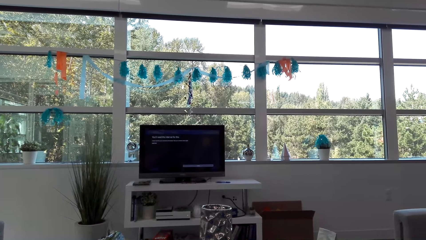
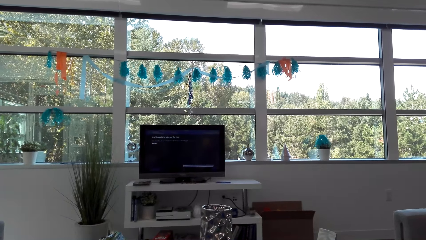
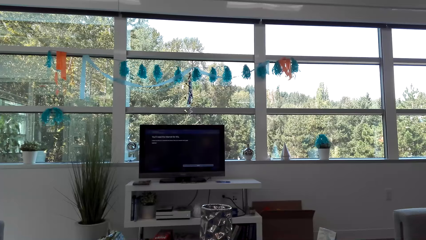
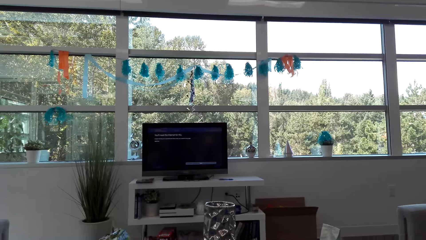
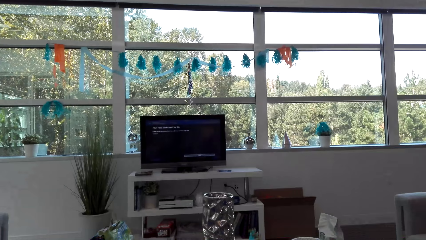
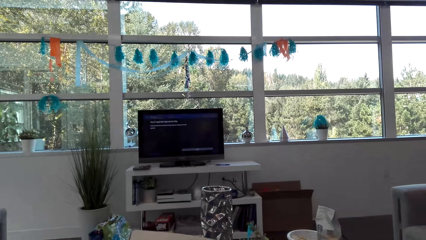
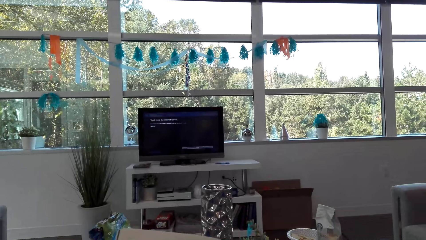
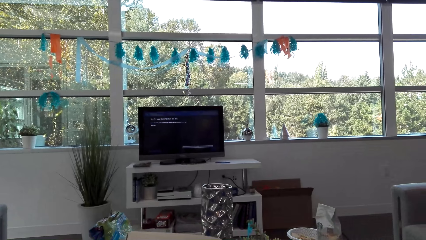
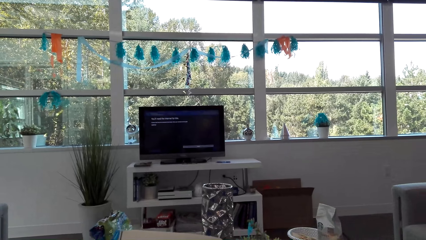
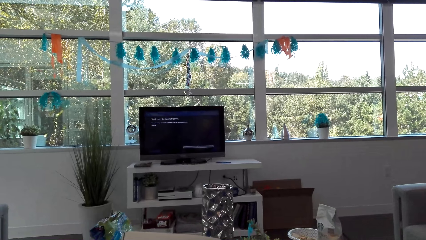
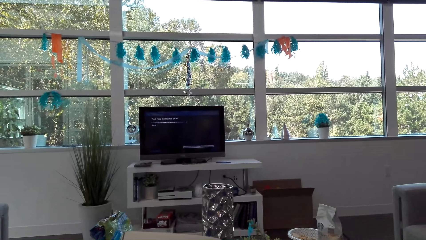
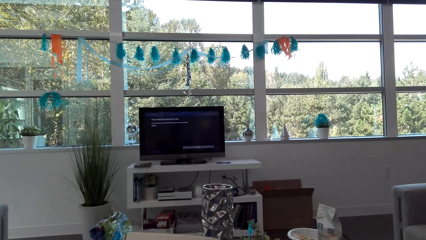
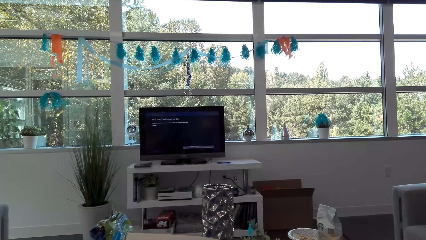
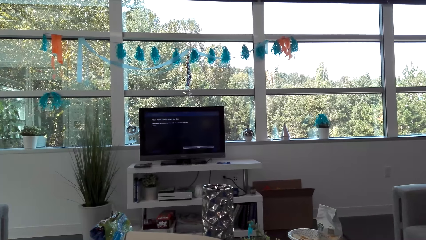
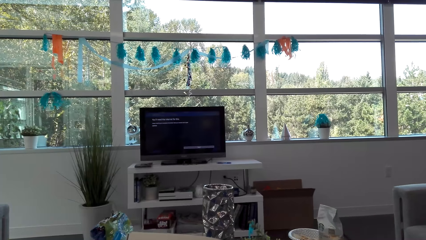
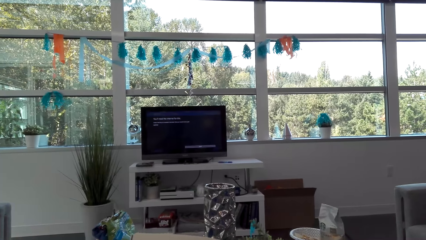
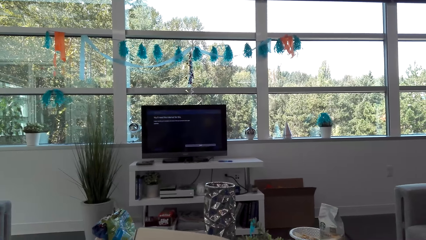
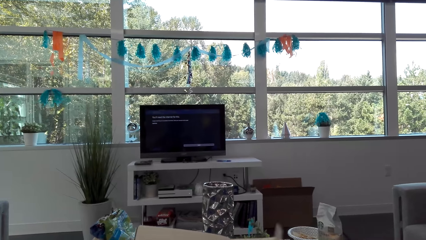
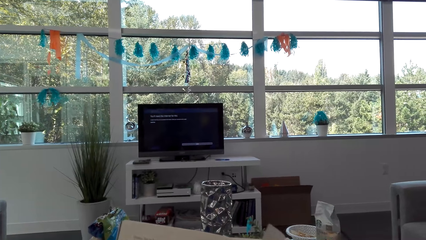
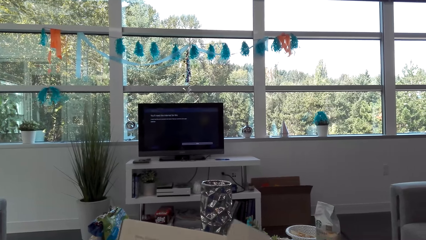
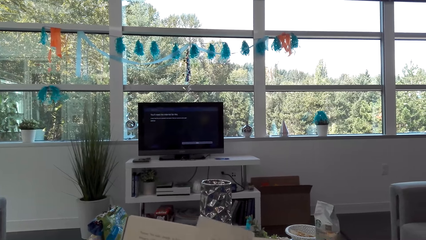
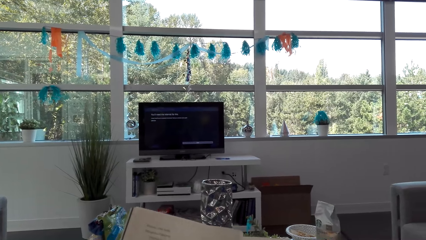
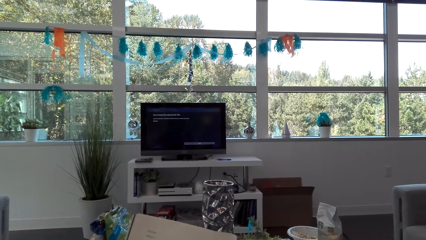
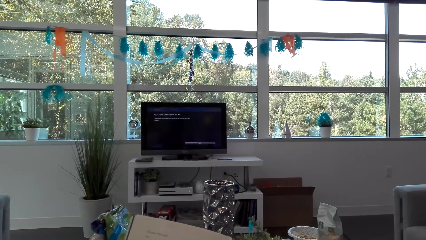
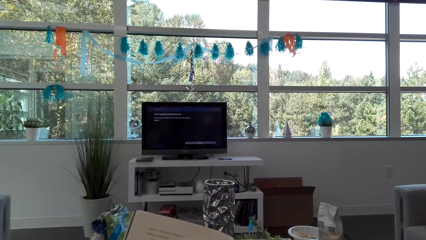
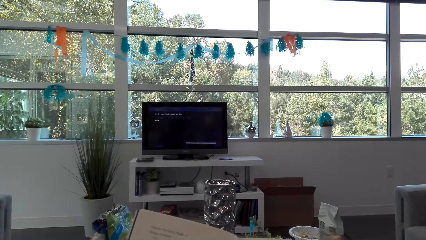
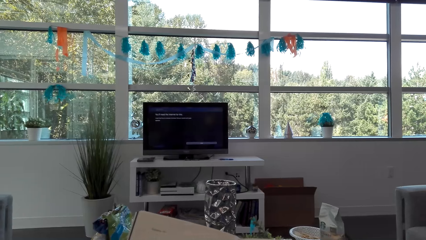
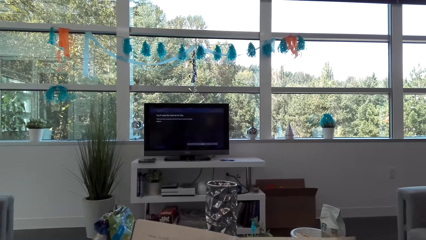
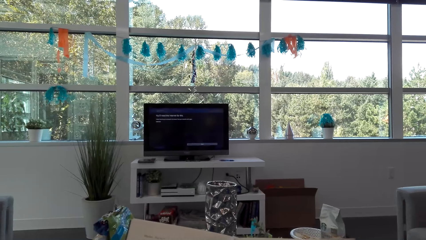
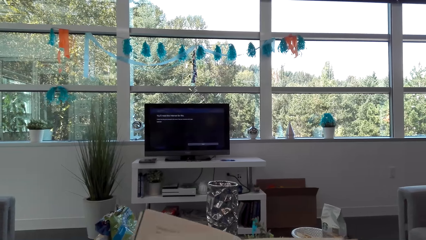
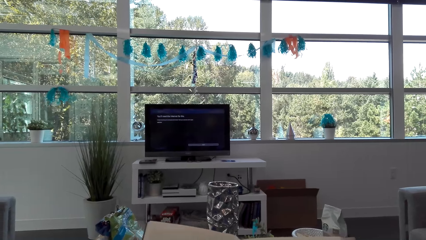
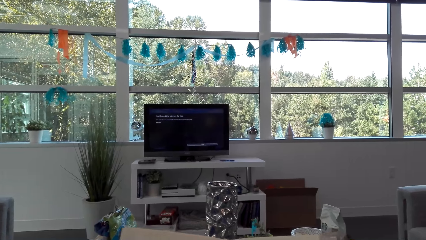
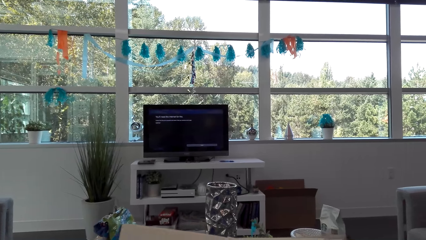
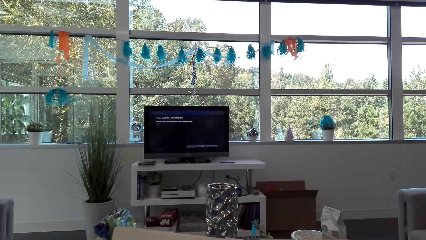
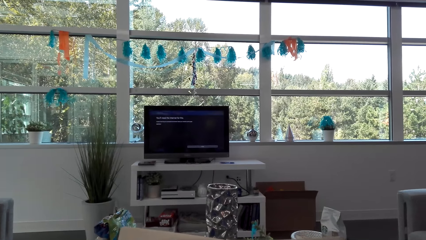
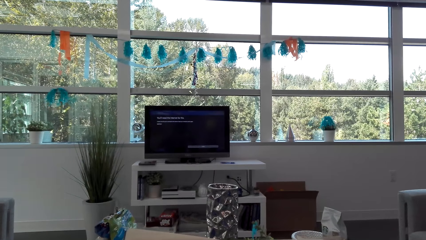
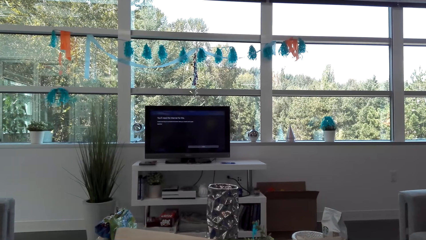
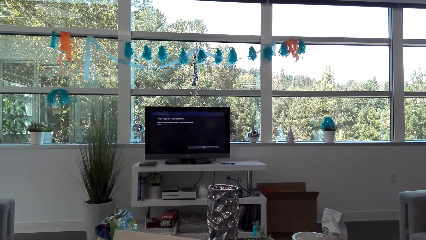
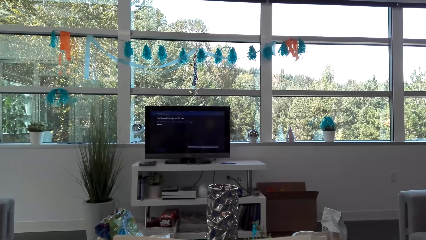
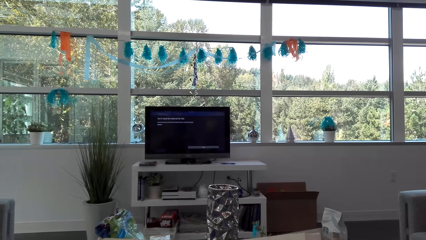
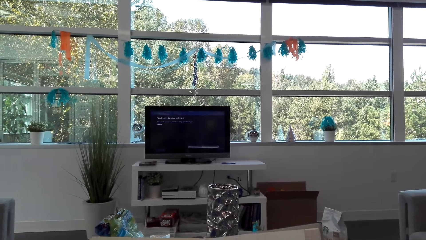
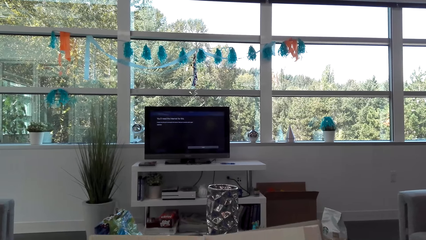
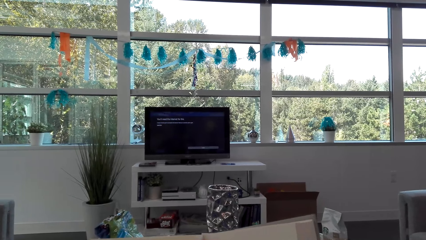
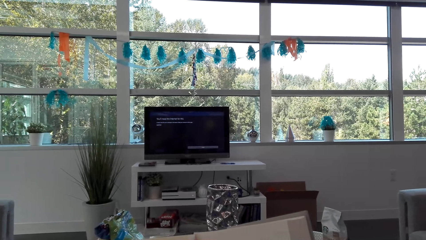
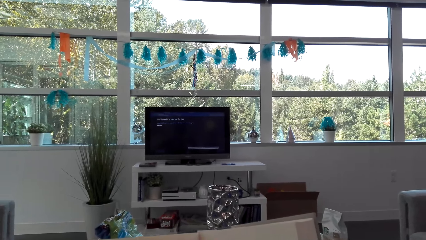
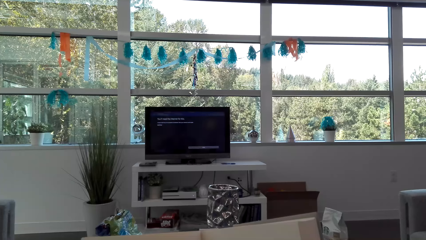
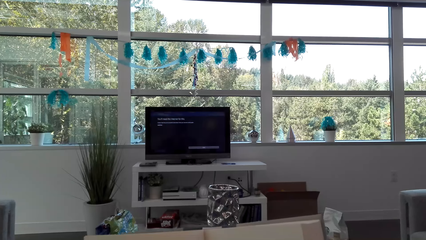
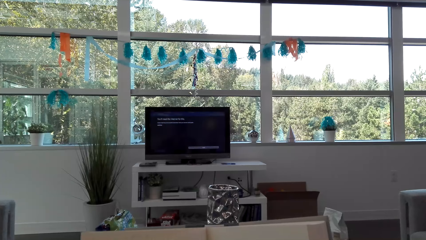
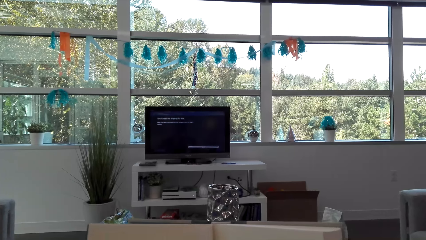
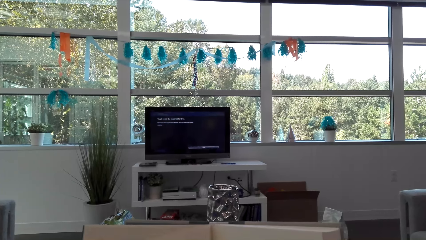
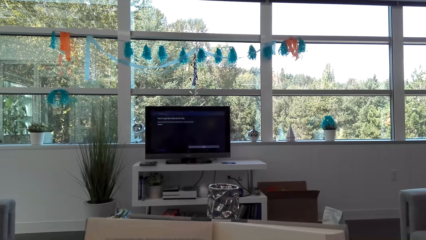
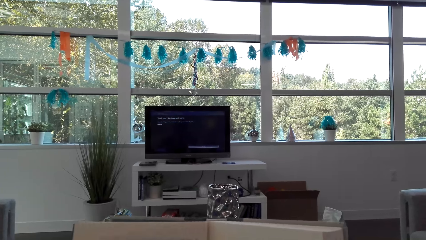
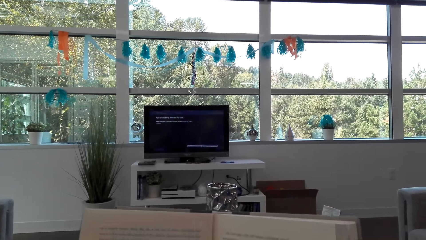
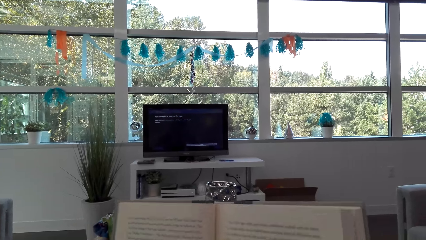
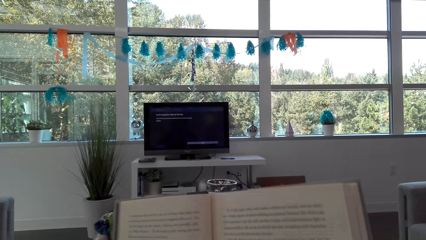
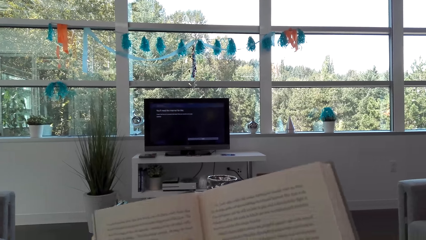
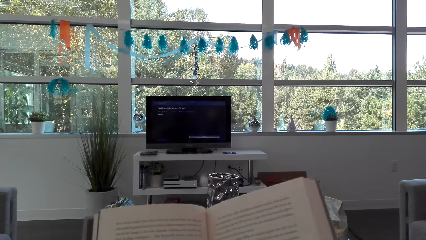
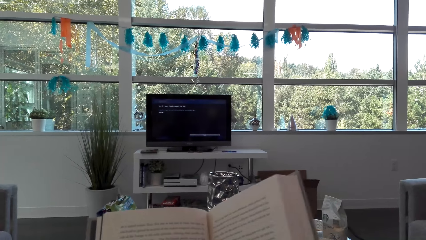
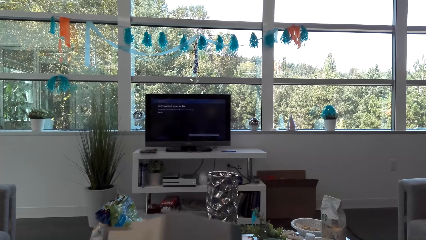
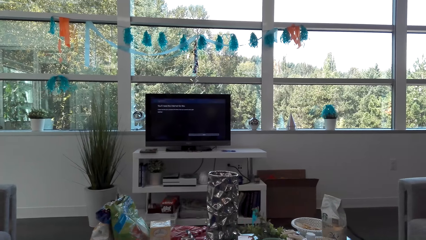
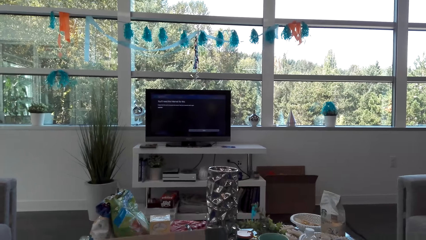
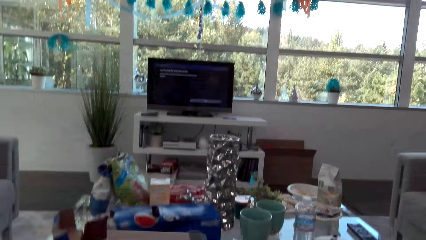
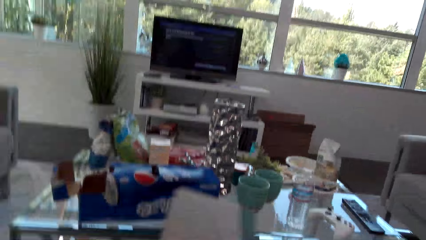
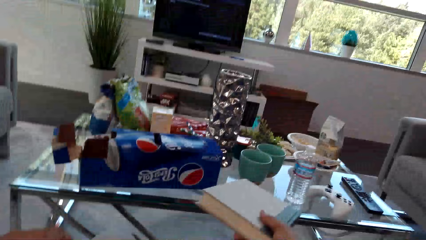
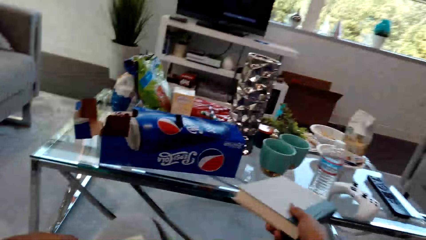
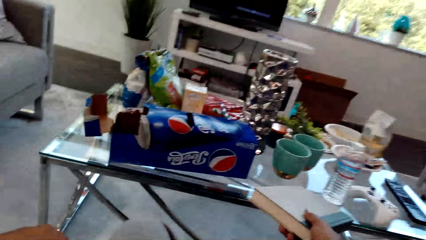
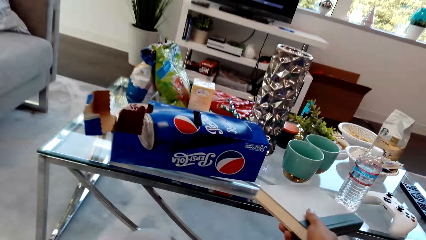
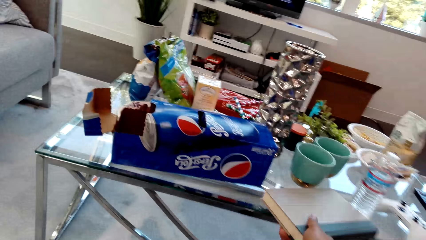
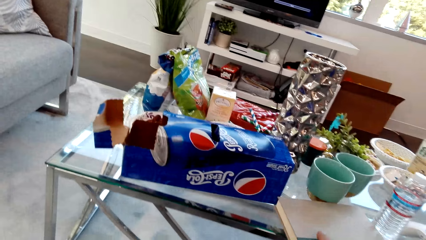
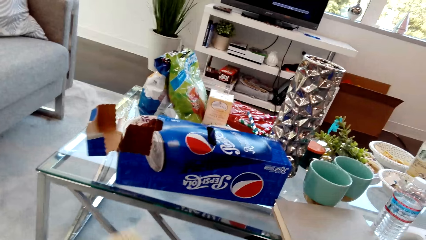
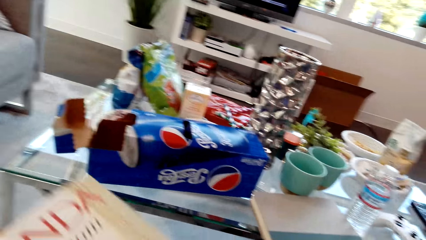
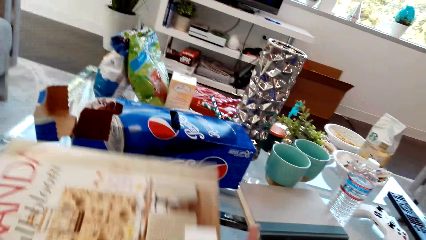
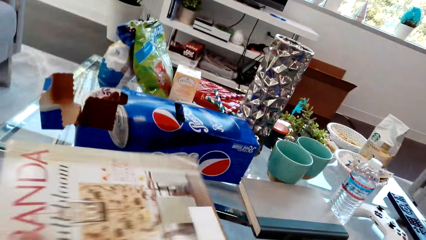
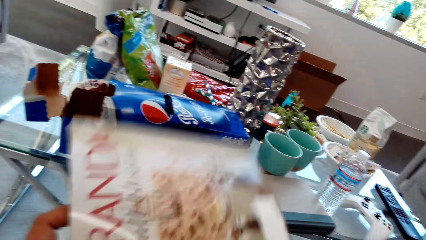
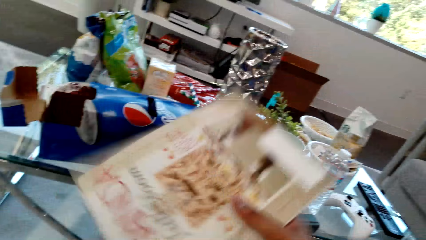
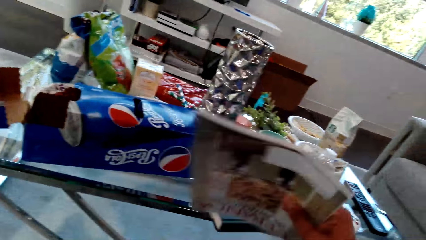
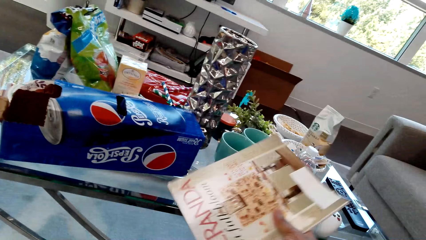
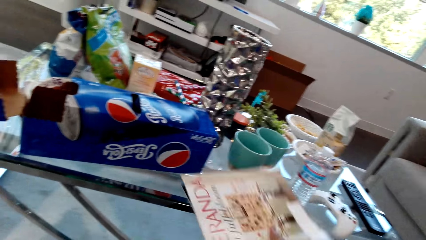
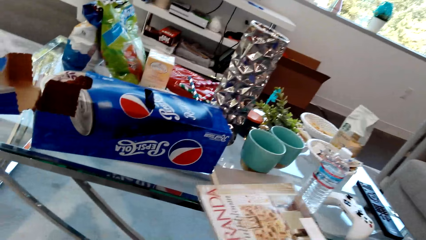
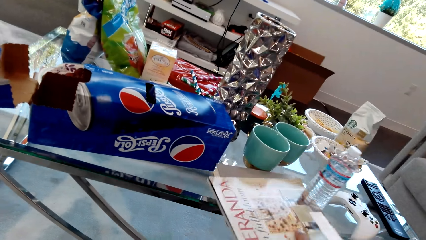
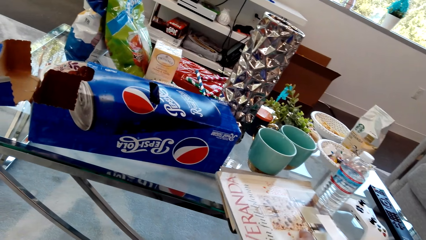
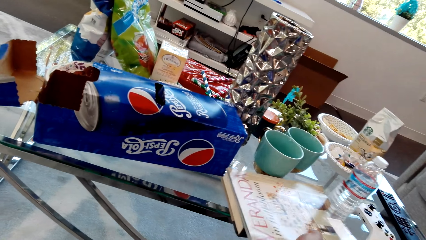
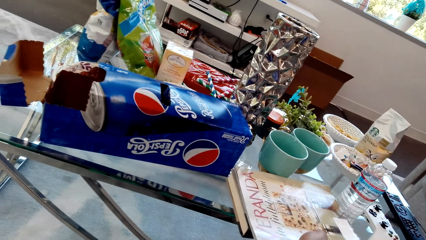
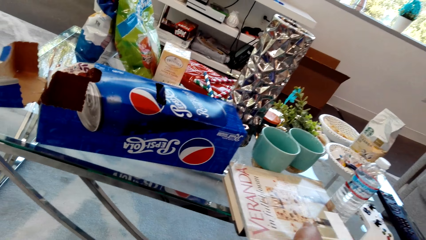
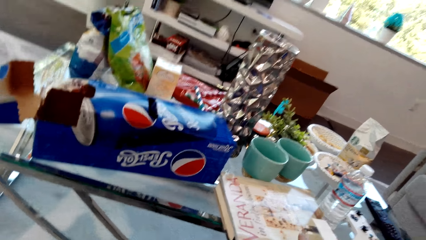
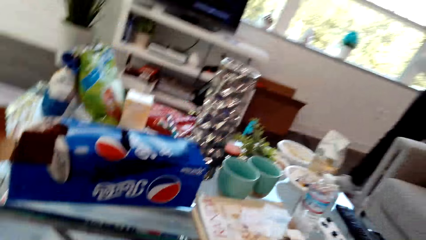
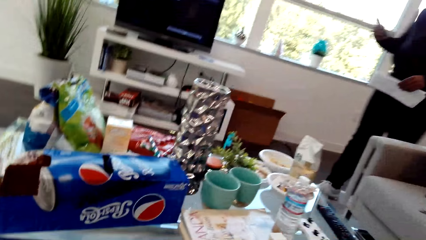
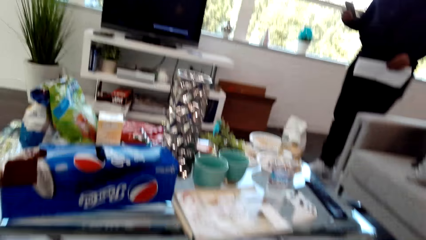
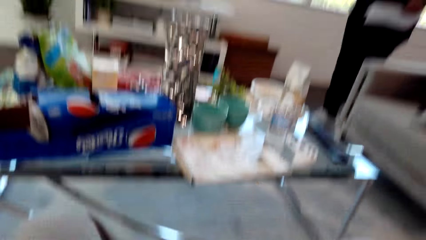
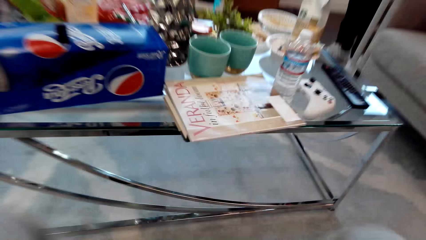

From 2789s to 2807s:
The camera wearer reads on the book. They close the book. They put the book on the table. They hold the book. They put the book on the table.
